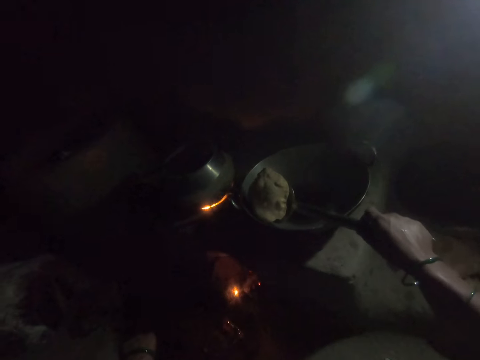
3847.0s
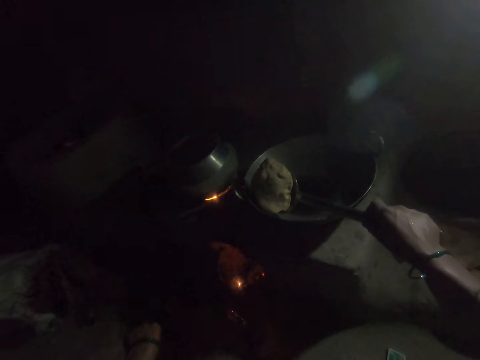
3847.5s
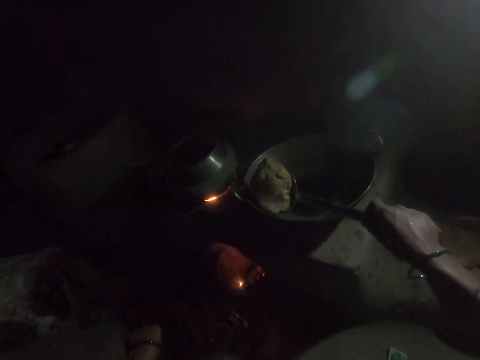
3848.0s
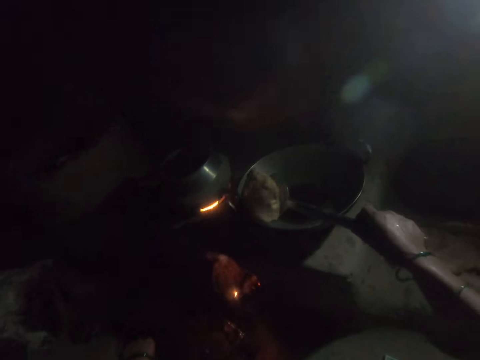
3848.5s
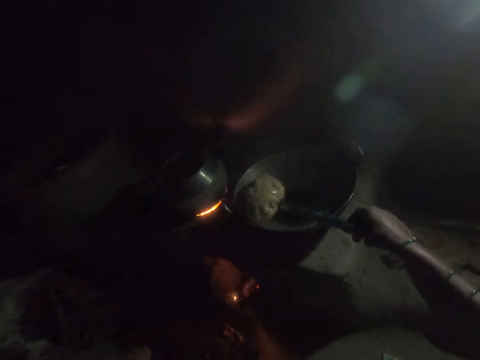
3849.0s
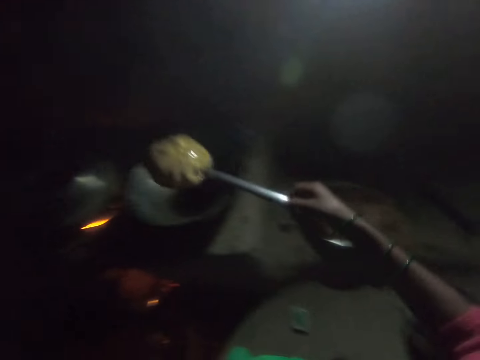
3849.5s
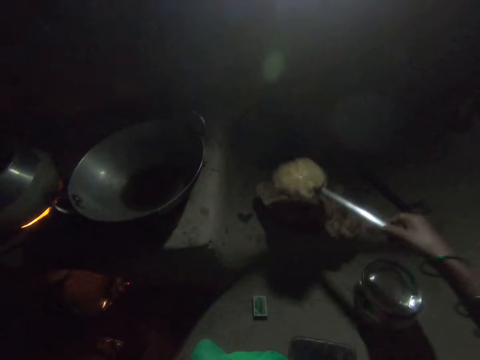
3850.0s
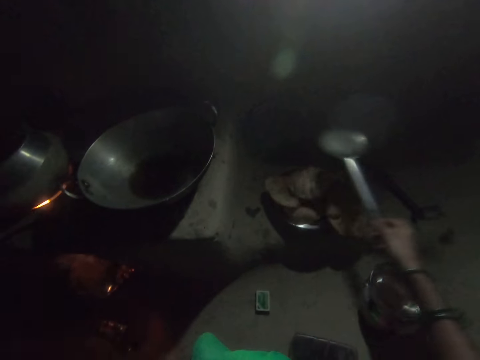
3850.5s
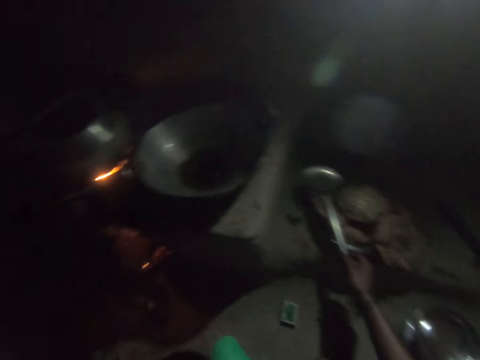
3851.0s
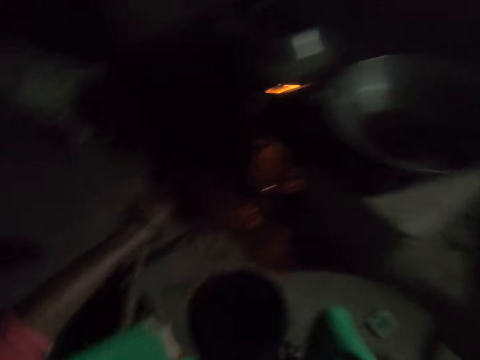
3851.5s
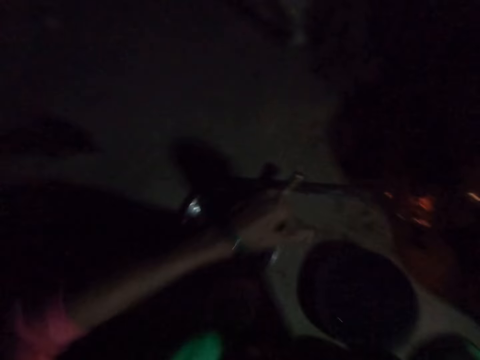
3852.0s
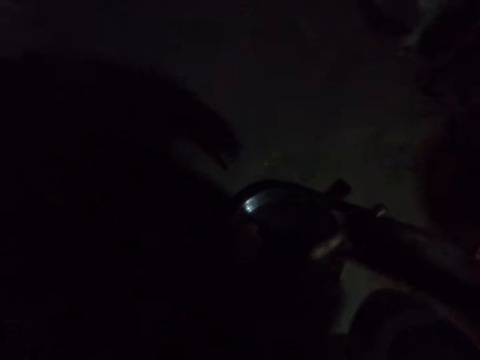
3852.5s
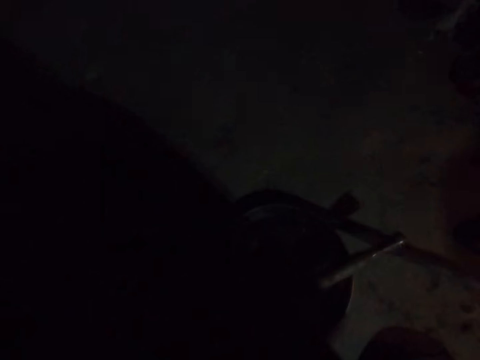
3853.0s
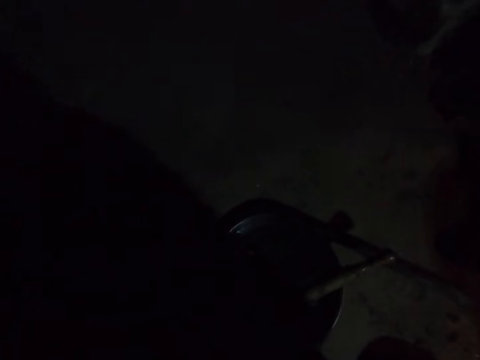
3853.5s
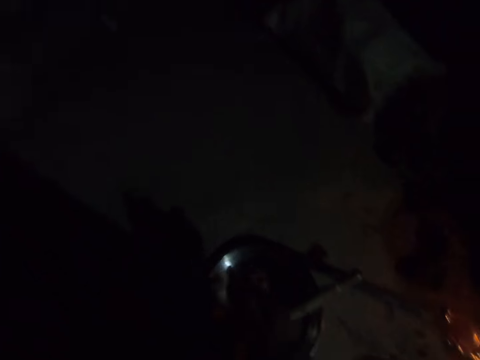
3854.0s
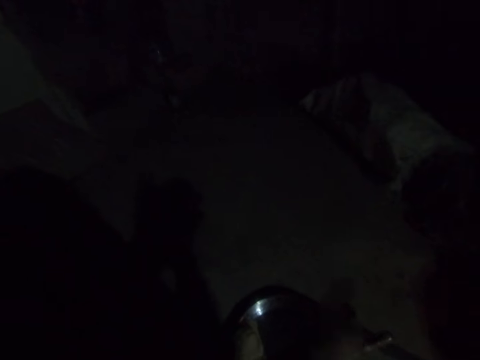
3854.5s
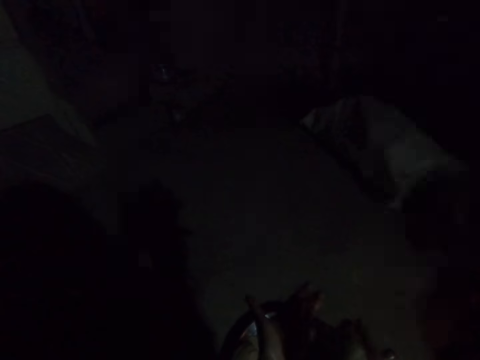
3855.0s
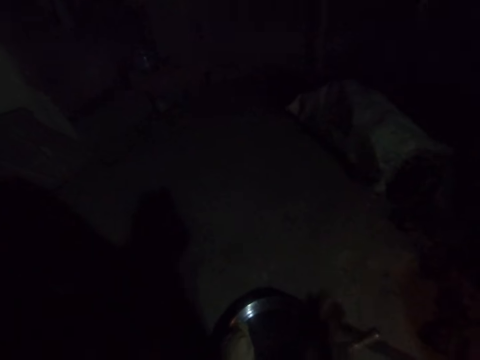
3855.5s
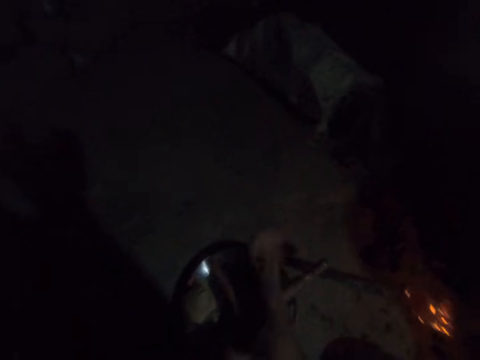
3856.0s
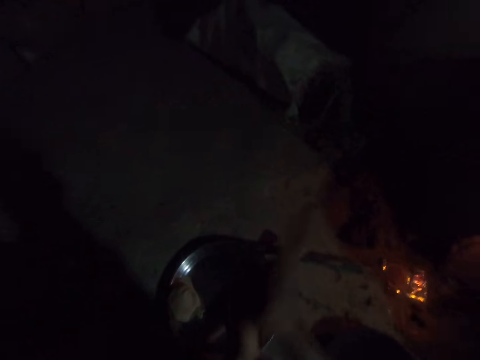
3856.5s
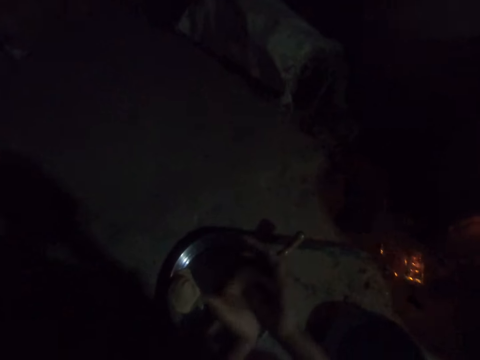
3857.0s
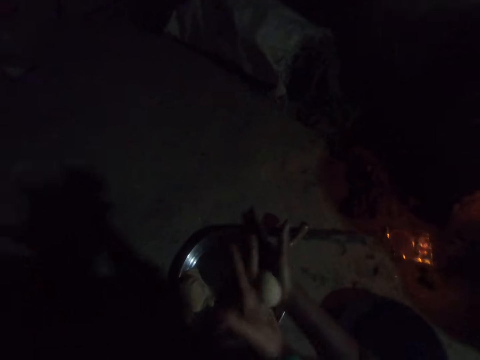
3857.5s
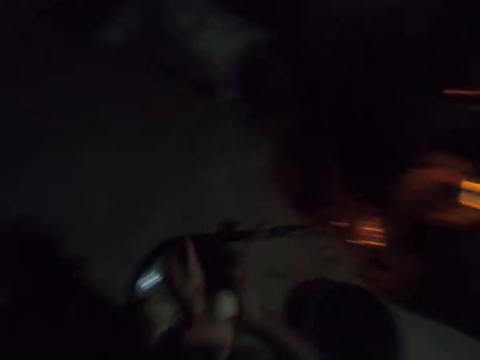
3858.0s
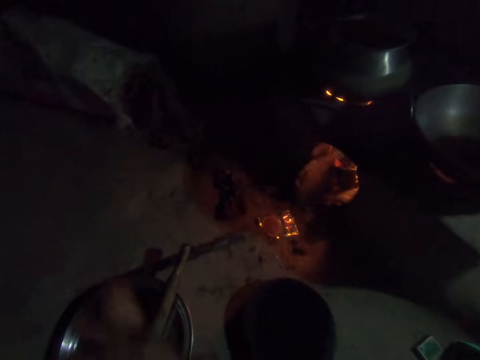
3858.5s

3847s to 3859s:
The camera wearer takes out the fried dough from the frying pan with the spoon in her right hand. She places the fried dough in a plate, on other pieces of bread. She places the spoon on the plate. She turns around. She rolls dough with both her hands.

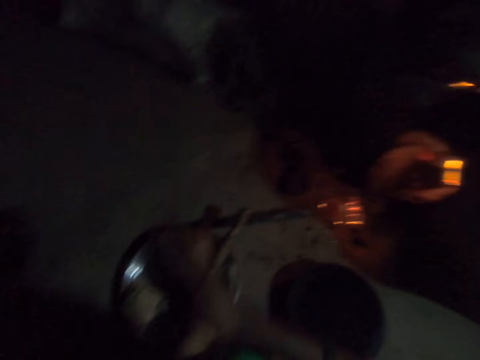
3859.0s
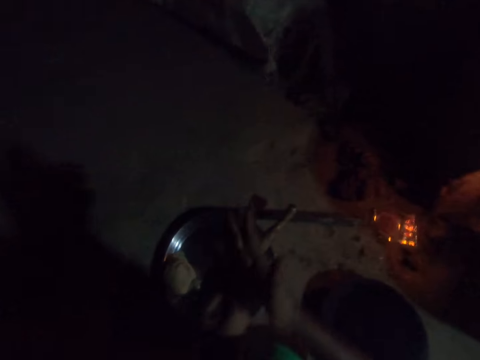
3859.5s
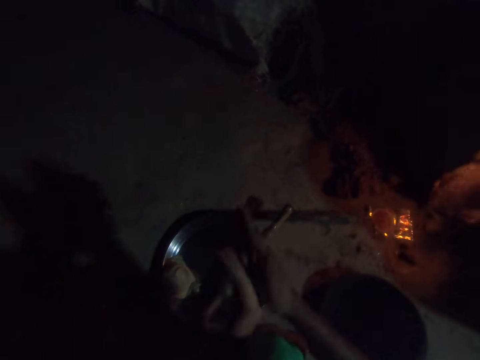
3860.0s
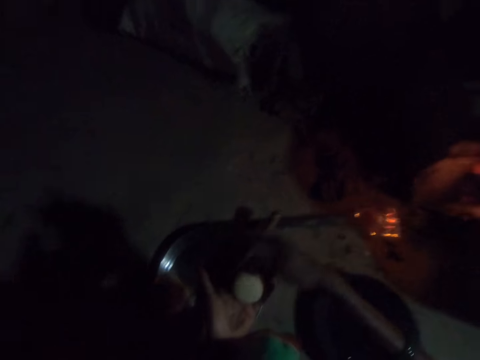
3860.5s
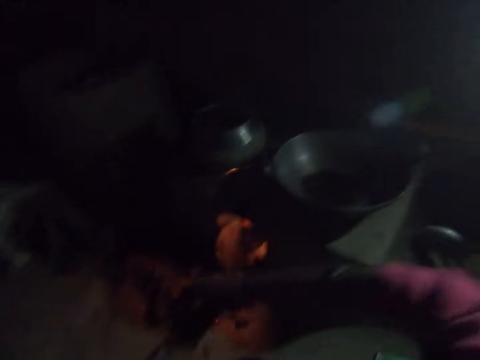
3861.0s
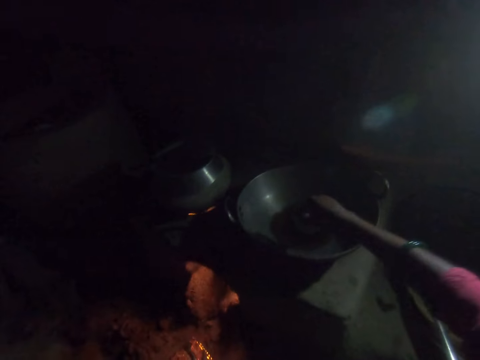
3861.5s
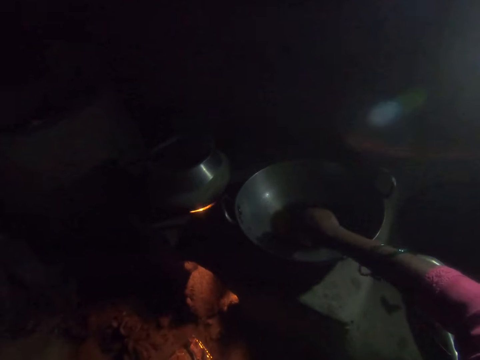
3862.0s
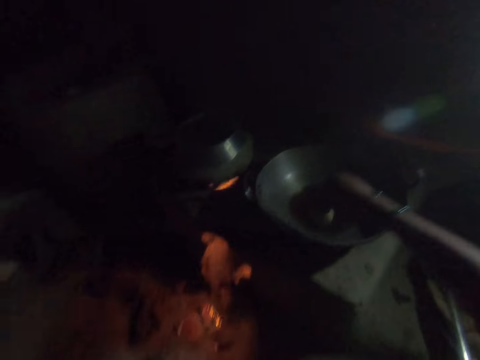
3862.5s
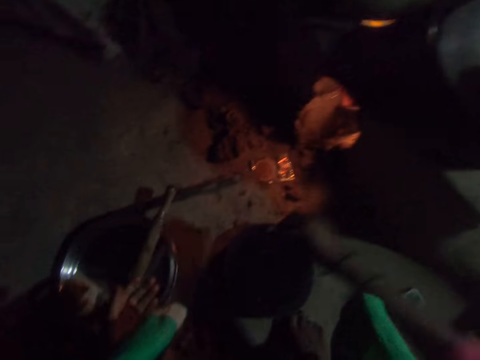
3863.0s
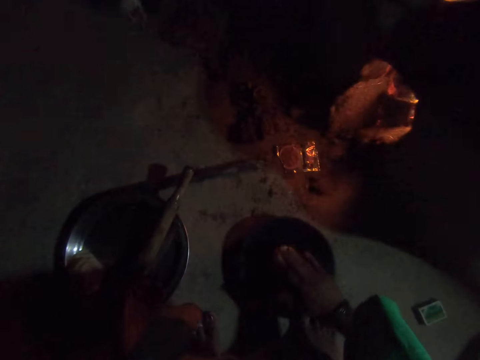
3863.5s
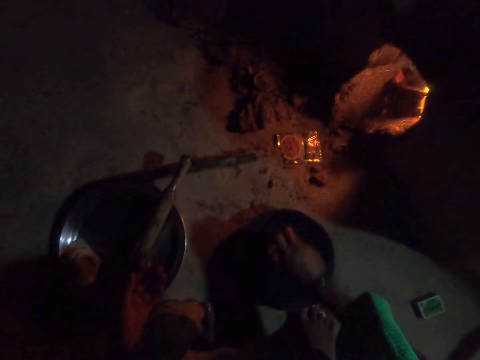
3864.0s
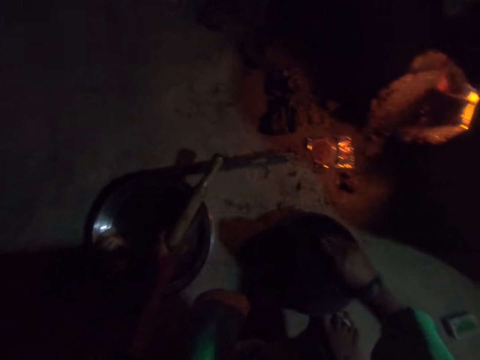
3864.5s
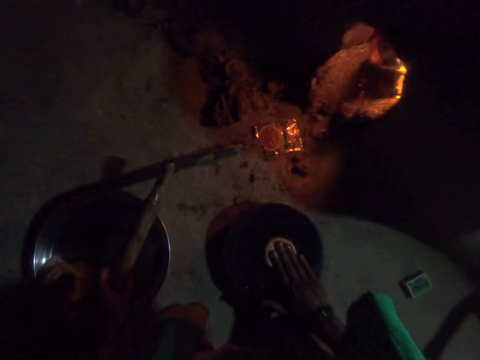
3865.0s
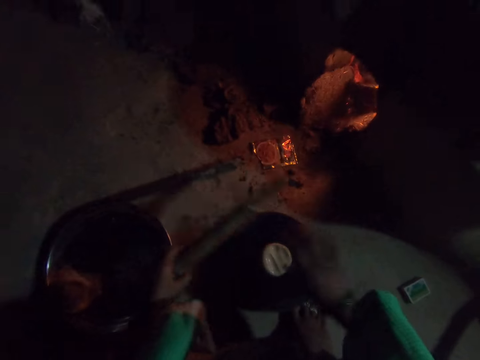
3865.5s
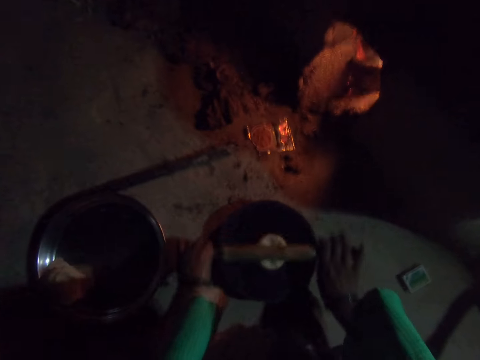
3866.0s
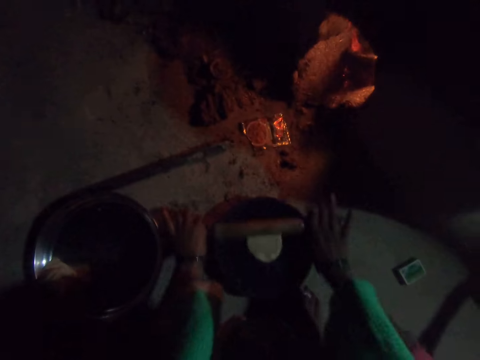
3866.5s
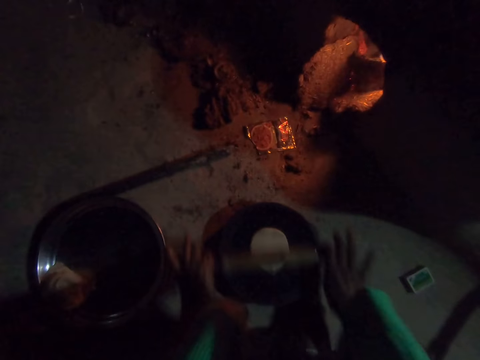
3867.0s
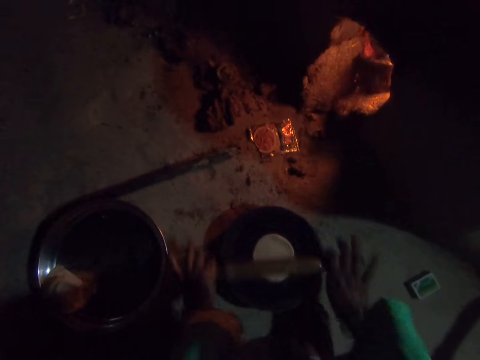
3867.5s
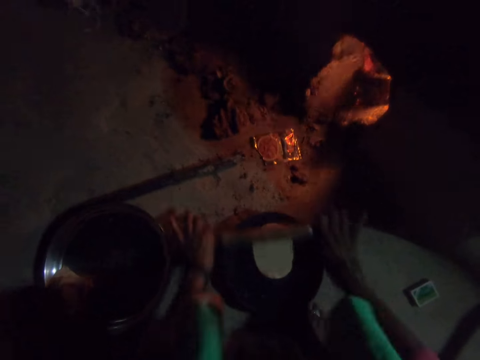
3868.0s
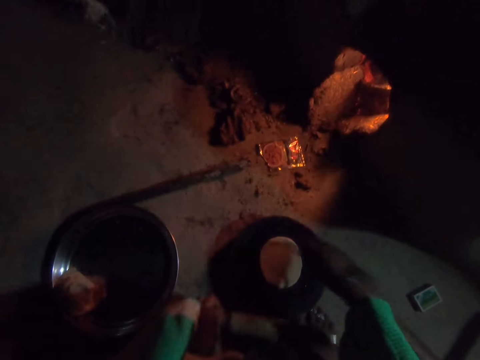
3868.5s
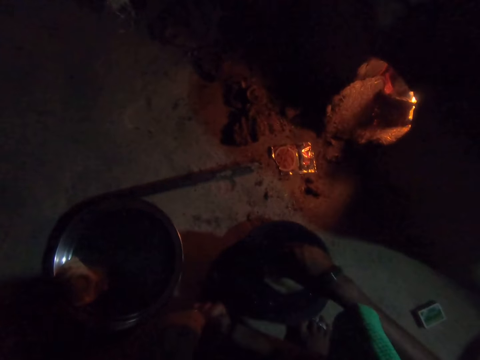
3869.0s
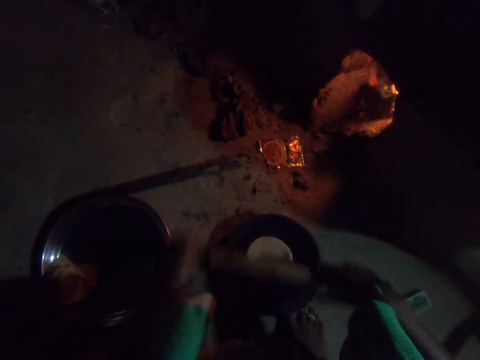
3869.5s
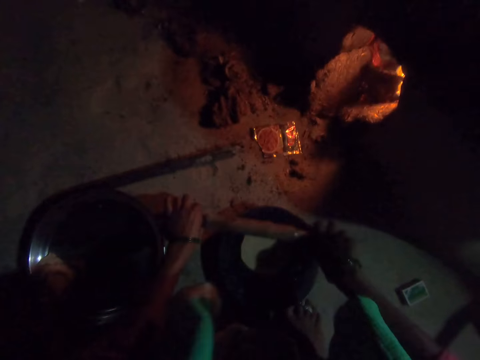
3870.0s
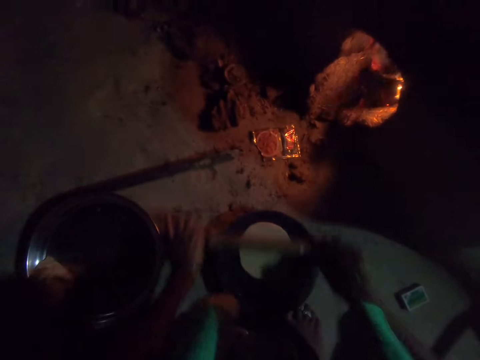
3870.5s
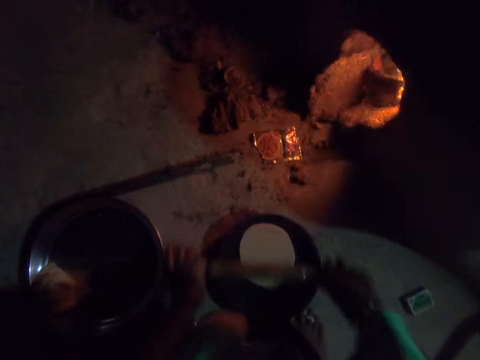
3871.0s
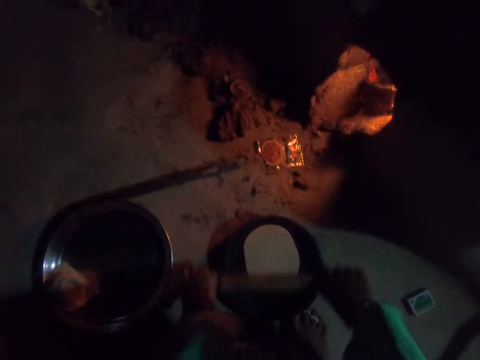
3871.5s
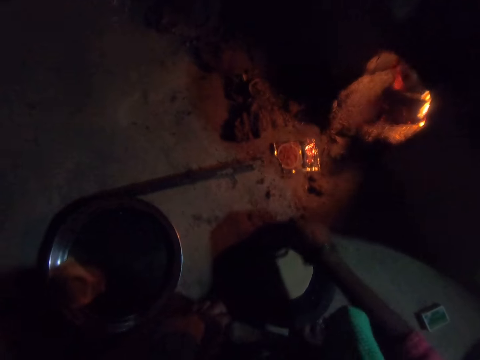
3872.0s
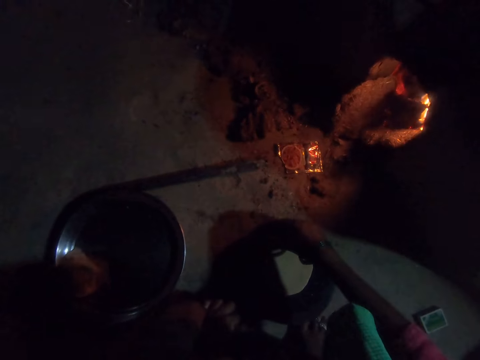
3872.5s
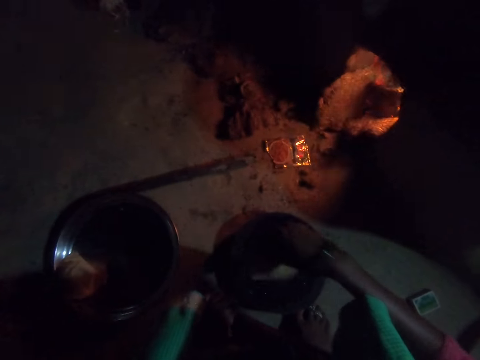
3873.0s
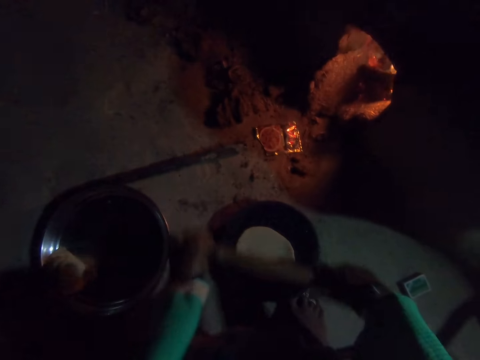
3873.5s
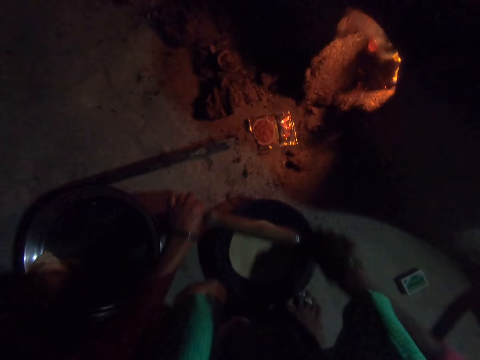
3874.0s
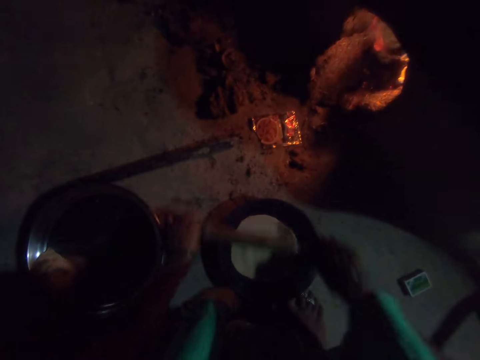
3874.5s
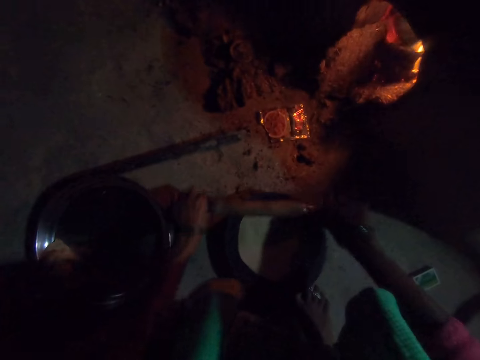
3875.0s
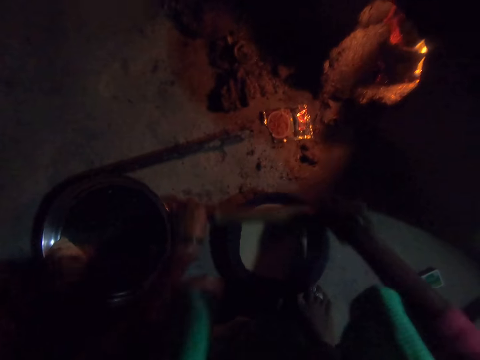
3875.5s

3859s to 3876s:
The camera wearer dips the dough in her right hand into the frying pan, in the cooking oil. She smoothens the dough on the rolling board. She puts the dough on the rolling board. She picks up the rolling pin from a bowl on the floor with her left hand. She rolls the dough on the rolling board with the rolling pin. She turns the dough on the rolling board with her right hand. She rolls the dough on the rolling board with the rolling pin. She turns the dough on the rolling board with her right hand. She rolls the dough on the rolling board with the rolling pin.
